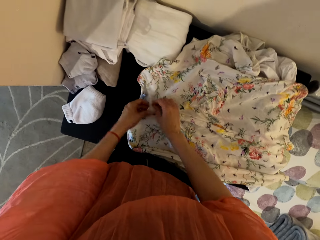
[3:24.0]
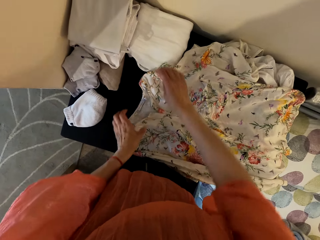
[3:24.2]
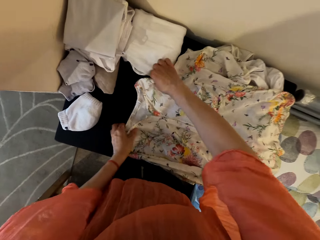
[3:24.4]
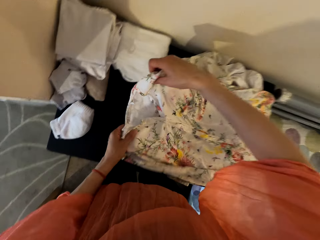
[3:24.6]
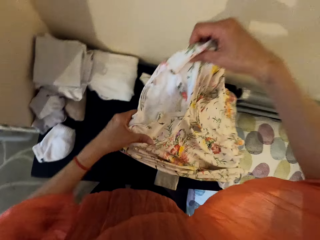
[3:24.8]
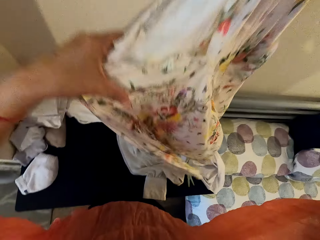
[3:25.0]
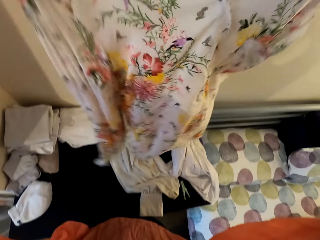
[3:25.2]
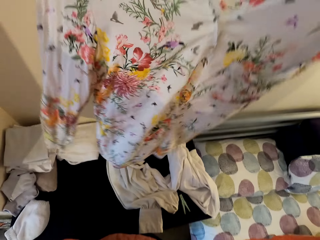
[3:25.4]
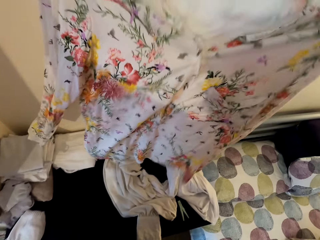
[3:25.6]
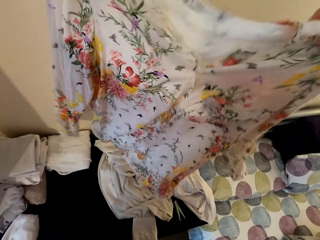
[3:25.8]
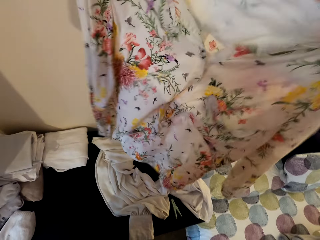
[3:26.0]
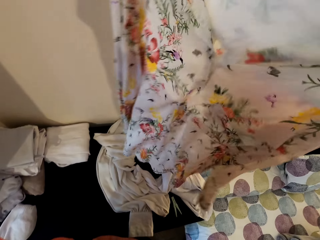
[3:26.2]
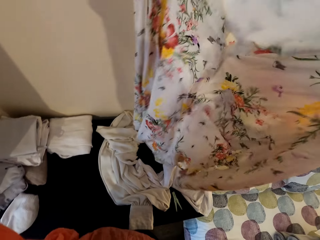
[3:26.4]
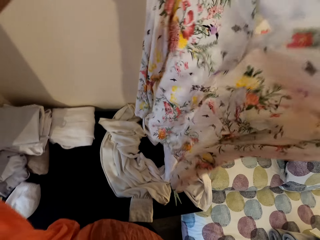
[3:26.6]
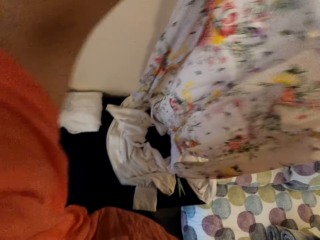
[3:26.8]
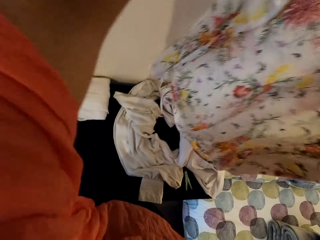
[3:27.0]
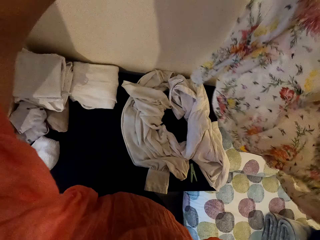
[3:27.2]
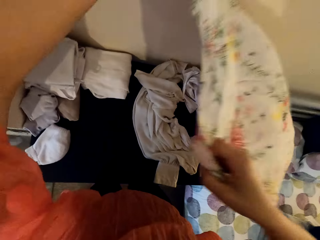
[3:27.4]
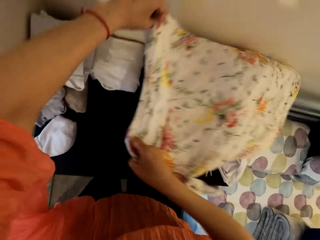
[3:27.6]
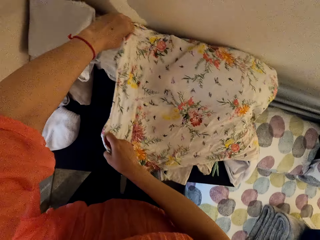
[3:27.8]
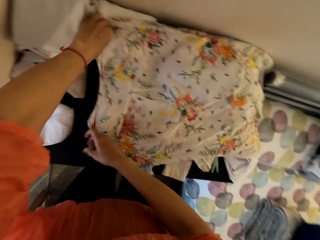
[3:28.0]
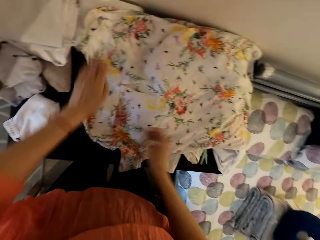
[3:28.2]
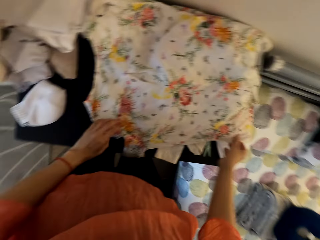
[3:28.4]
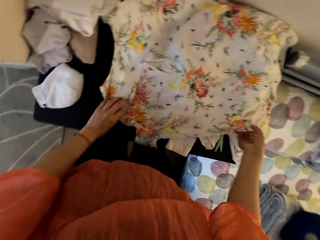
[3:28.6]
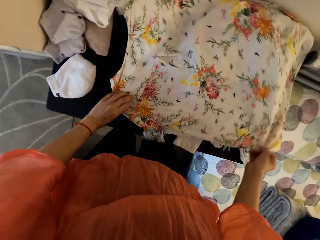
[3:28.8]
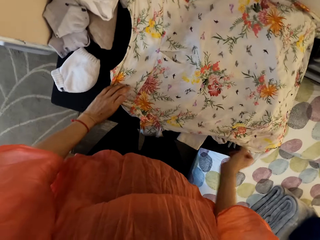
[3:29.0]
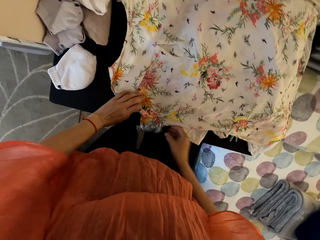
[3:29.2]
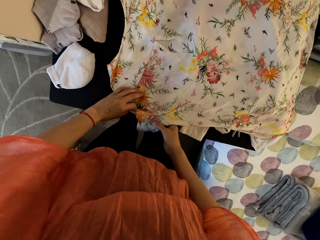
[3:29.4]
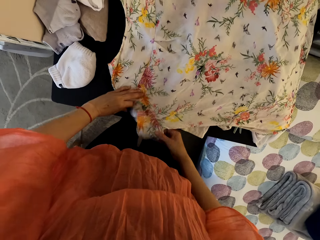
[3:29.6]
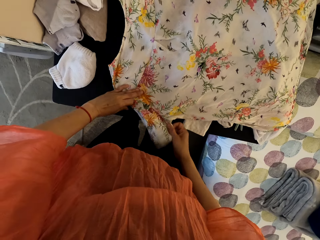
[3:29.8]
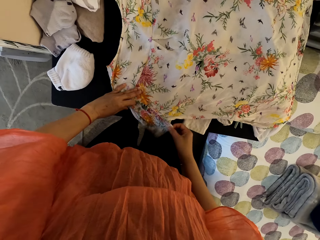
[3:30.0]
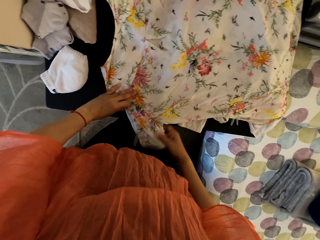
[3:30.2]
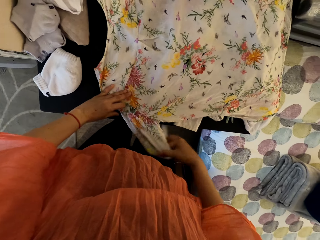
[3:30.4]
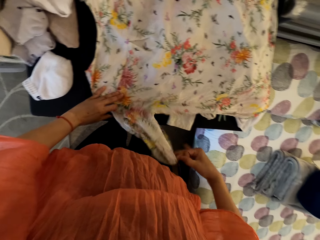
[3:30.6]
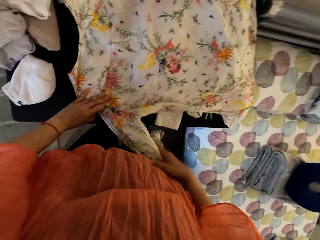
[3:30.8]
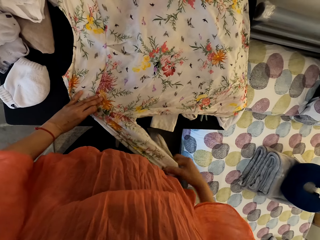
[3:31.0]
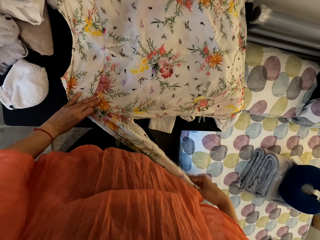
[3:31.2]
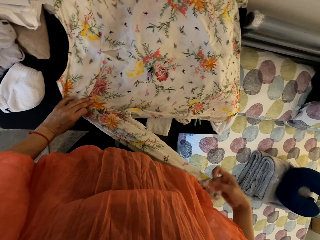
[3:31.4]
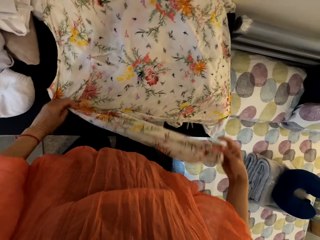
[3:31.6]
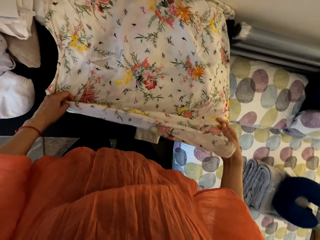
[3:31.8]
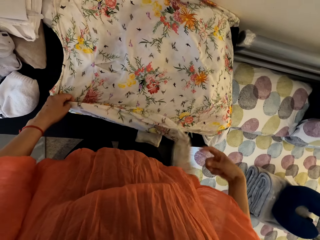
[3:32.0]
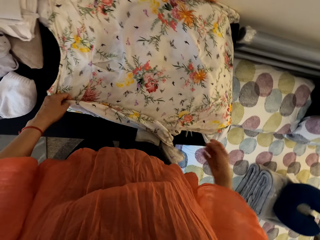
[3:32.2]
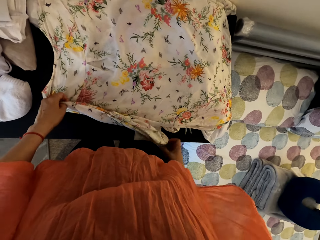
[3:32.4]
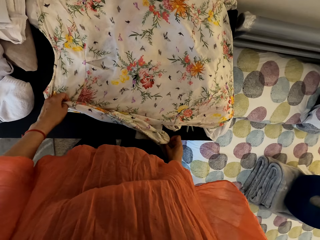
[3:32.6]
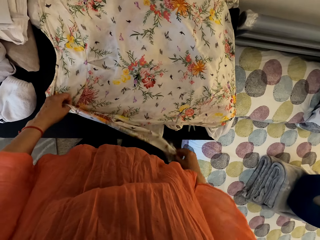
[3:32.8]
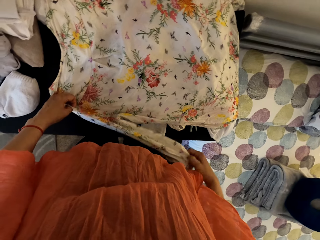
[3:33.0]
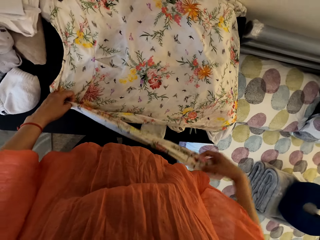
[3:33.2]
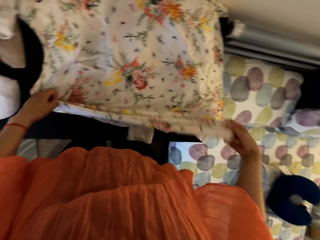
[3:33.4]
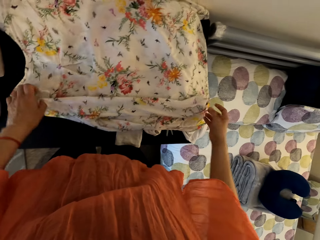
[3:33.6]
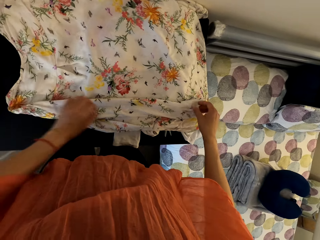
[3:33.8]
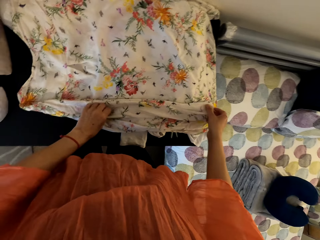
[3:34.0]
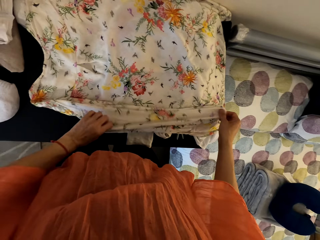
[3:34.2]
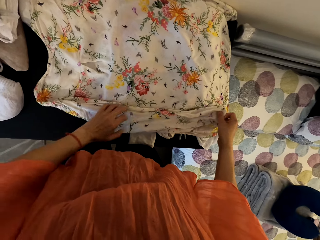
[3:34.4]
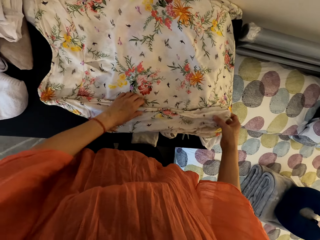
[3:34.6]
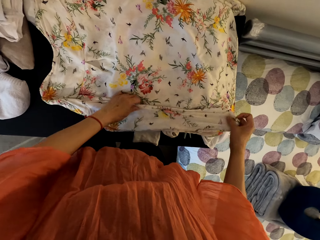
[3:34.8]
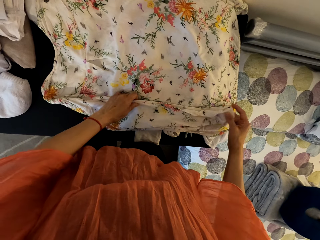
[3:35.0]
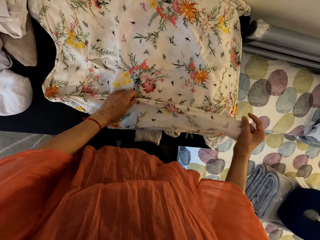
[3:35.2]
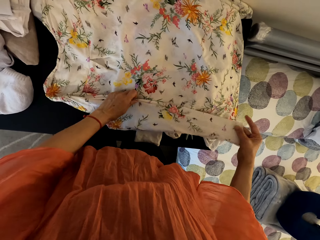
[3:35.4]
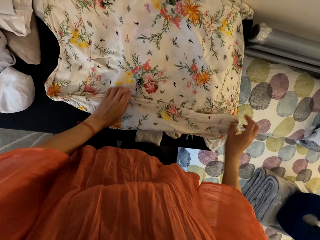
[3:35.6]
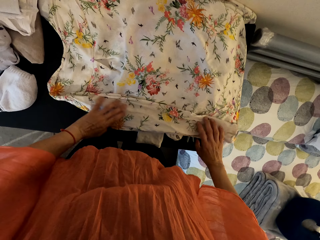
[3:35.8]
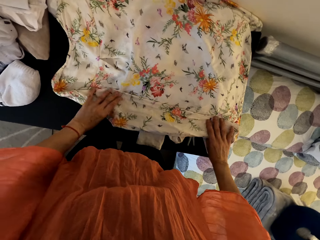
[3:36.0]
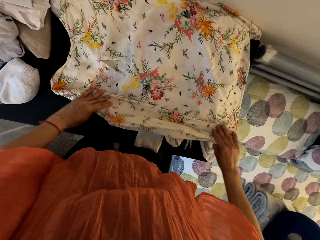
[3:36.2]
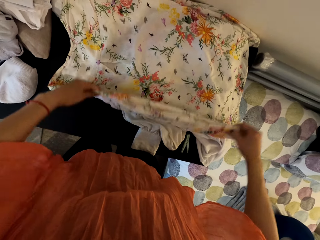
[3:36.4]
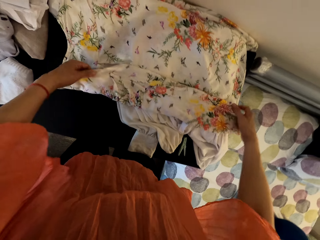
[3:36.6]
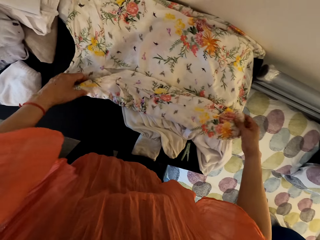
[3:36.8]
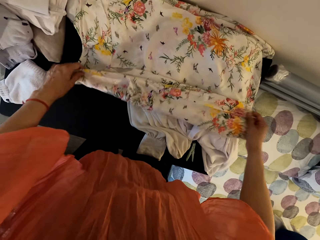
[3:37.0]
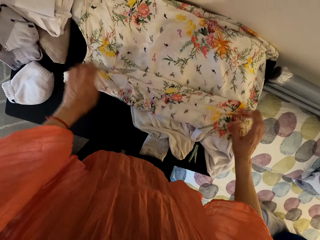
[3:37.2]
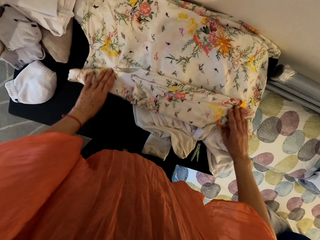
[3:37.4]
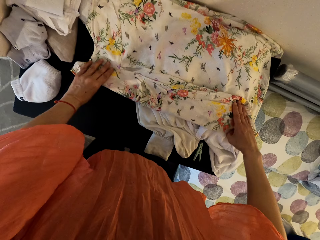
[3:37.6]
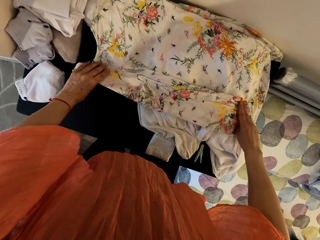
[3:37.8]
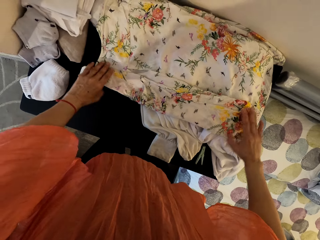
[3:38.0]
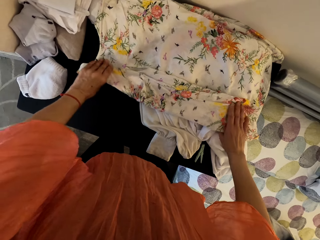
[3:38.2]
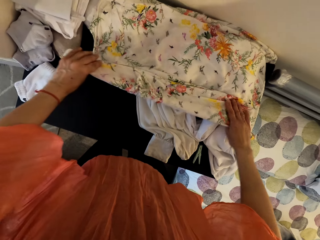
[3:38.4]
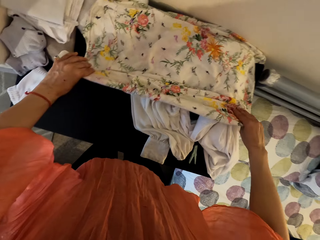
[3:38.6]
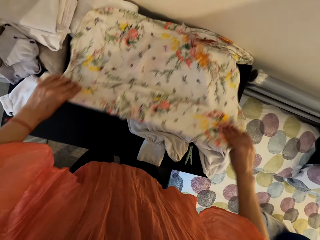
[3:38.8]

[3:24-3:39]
The camera wearer picks up the blouse. They put the blouse on the table. They fold the blouse.

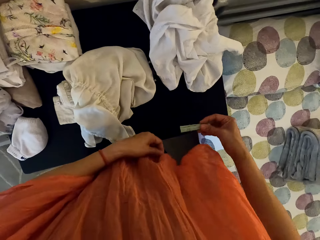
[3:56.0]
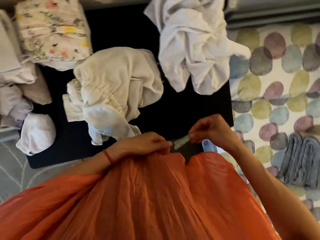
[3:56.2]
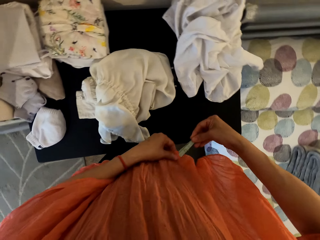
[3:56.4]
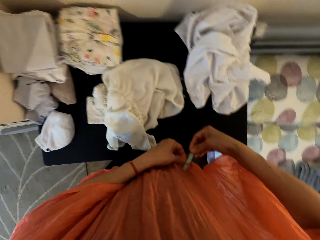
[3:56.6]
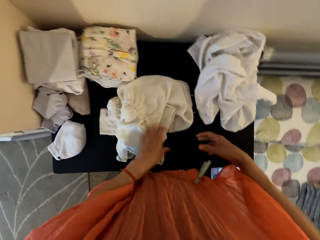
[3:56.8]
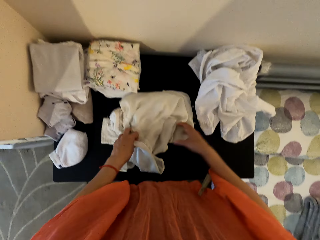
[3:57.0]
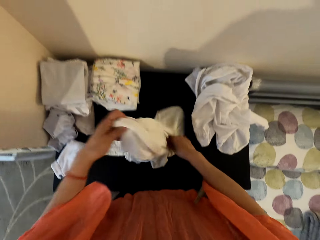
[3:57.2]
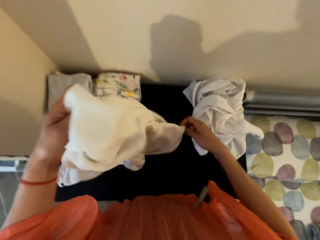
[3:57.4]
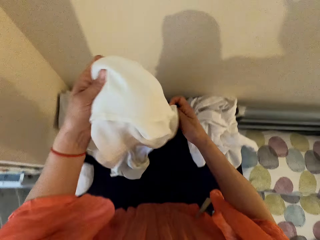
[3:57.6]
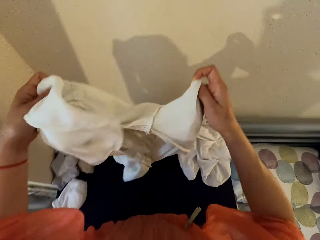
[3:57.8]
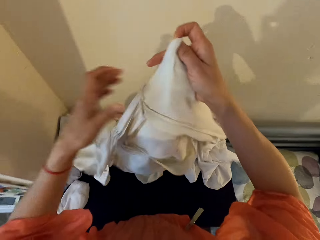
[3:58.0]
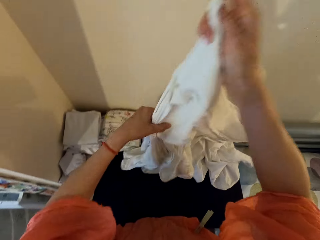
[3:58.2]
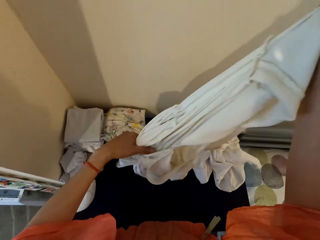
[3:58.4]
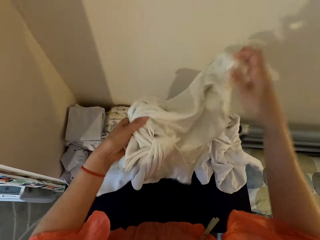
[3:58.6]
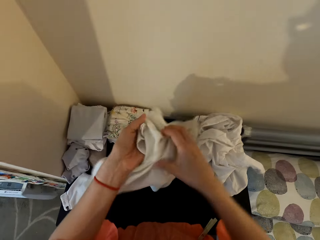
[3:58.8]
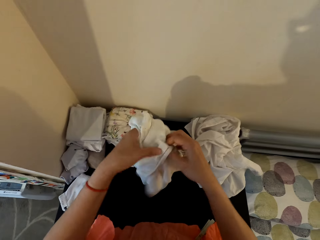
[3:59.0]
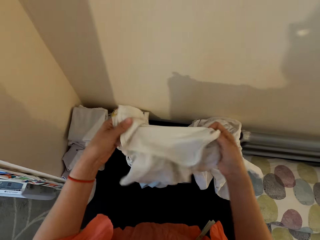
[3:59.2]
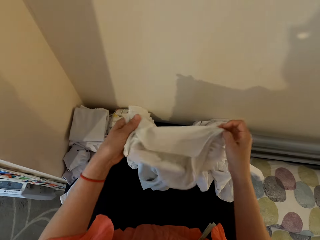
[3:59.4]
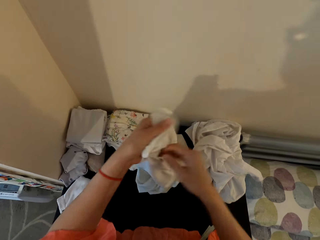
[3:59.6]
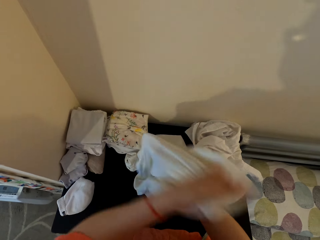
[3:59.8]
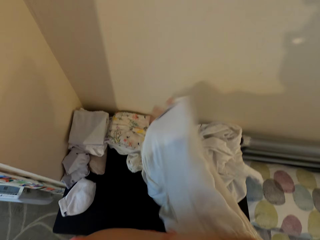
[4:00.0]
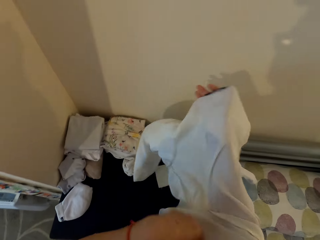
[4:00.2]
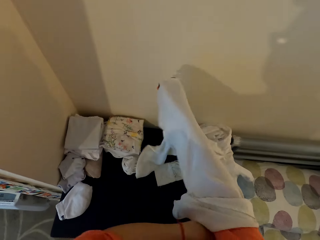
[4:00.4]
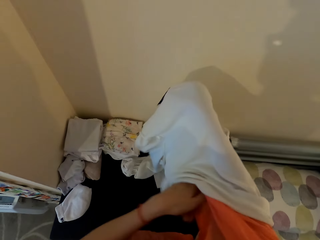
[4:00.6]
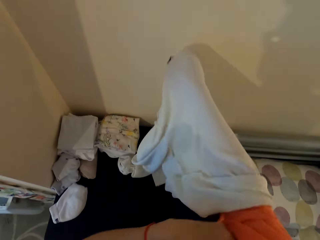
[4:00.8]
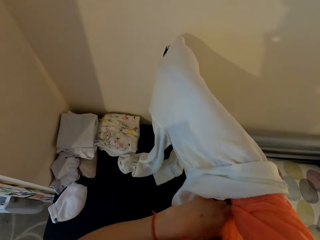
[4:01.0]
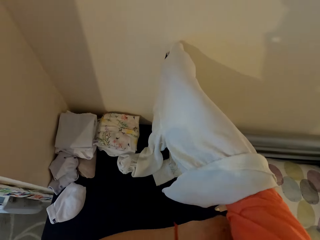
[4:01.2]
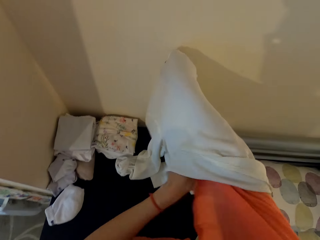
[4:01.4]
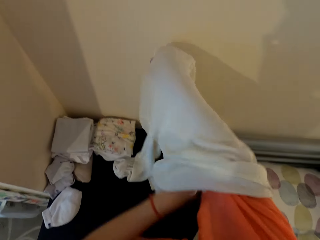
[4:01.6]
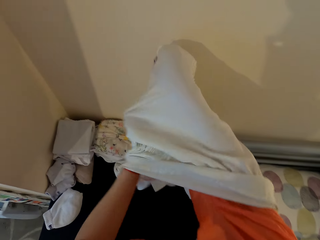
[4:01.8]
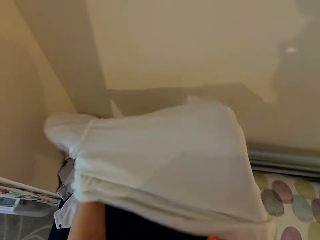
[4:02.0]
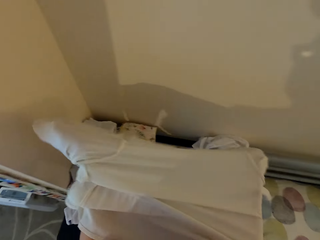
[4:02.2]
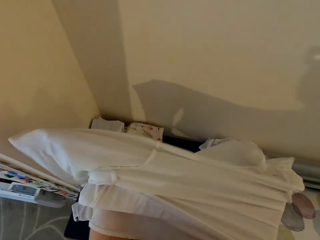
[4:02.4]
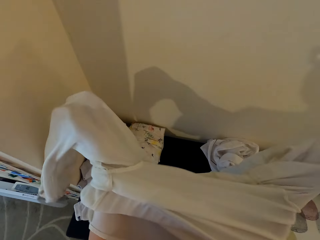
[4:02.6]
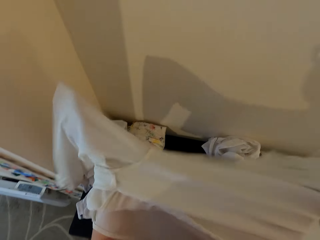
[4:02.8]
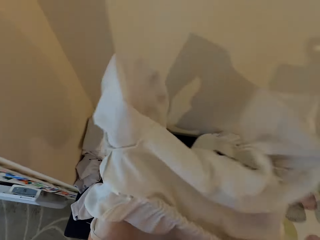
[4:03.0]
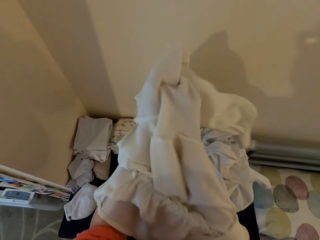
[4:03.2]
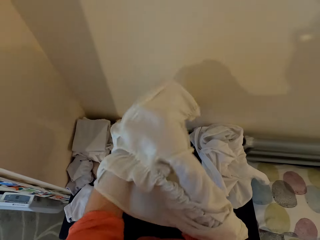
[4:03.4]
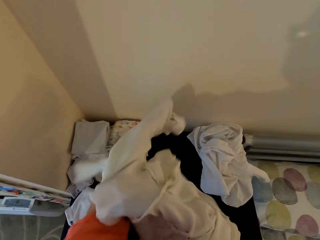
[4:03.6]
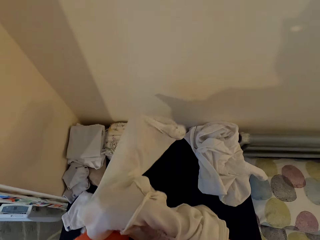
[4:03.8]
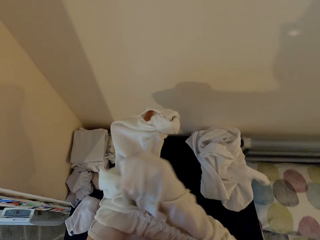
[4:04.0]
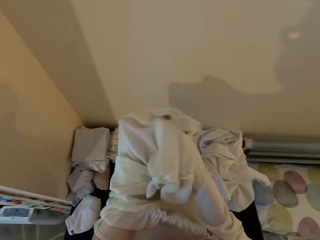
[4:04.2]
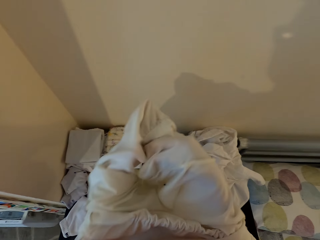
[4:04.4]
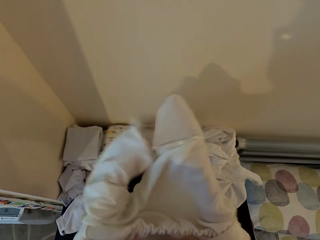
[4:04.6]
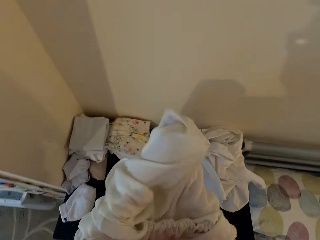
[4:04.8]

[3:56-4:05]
The camera wearer puts a peg on her blouse. They pick up a blouse.
